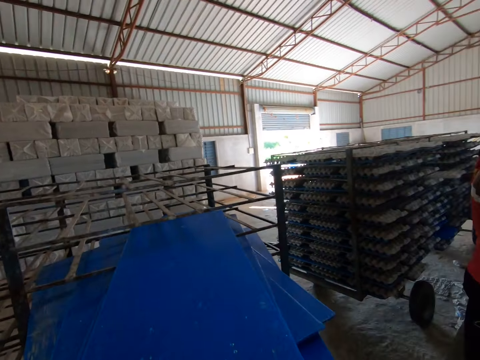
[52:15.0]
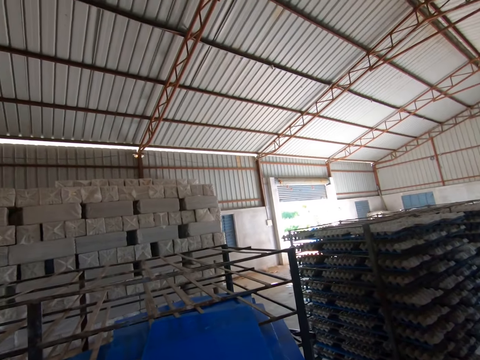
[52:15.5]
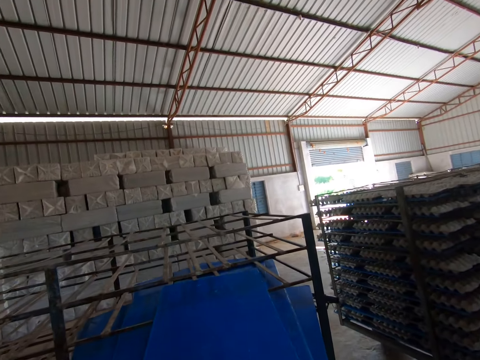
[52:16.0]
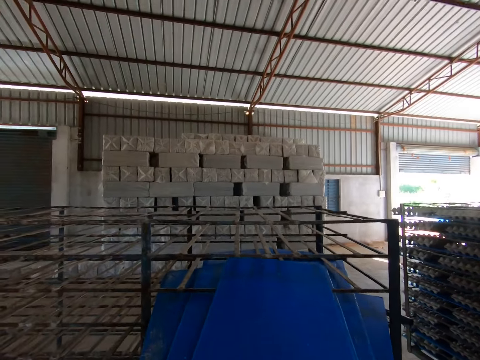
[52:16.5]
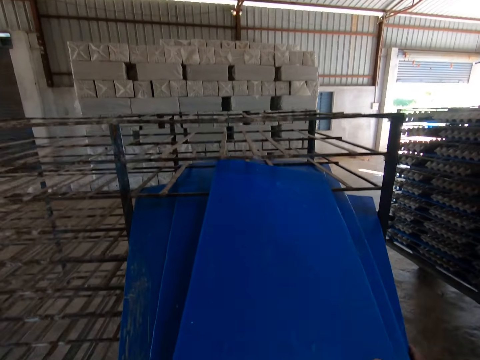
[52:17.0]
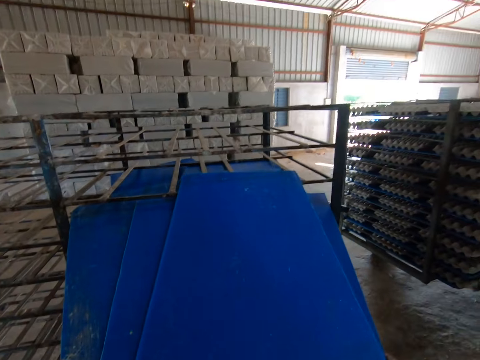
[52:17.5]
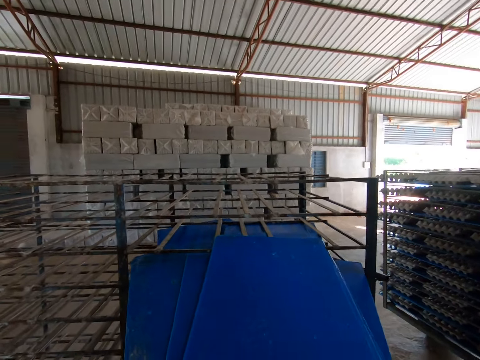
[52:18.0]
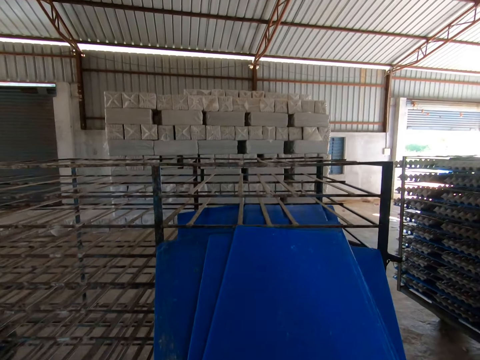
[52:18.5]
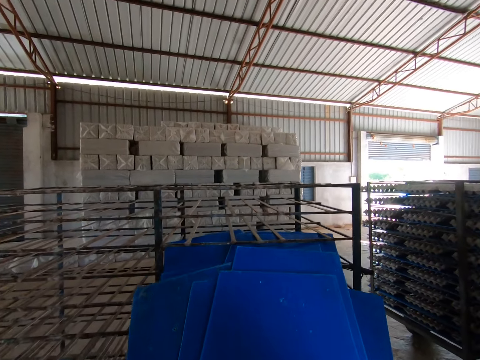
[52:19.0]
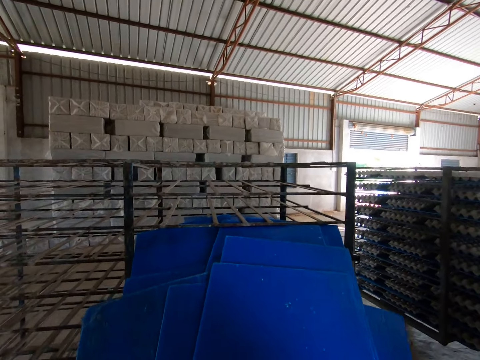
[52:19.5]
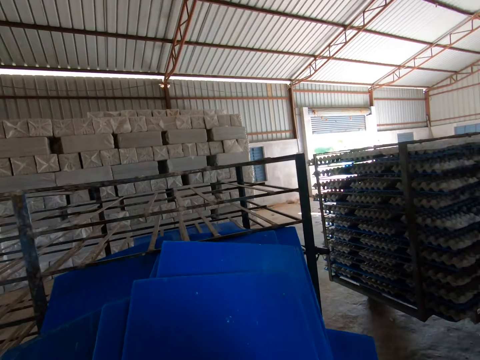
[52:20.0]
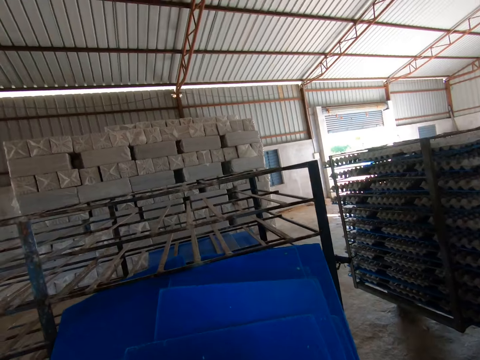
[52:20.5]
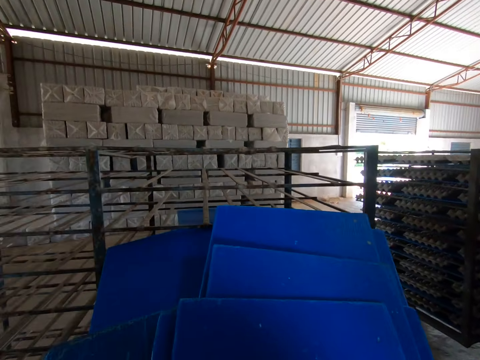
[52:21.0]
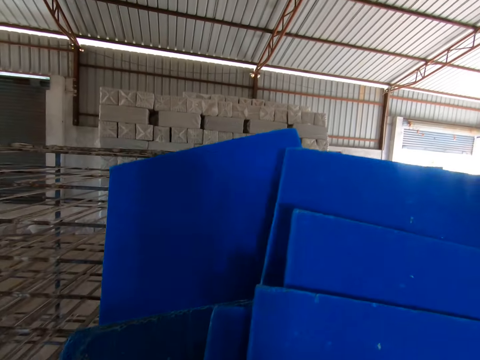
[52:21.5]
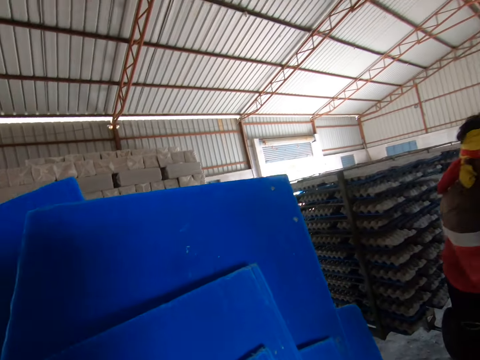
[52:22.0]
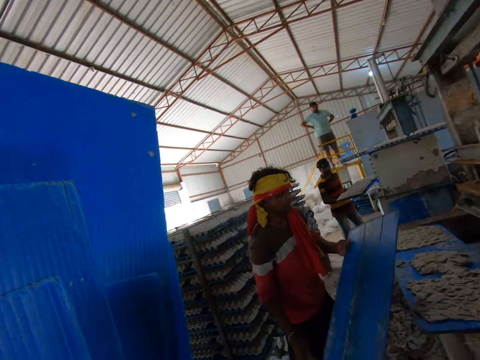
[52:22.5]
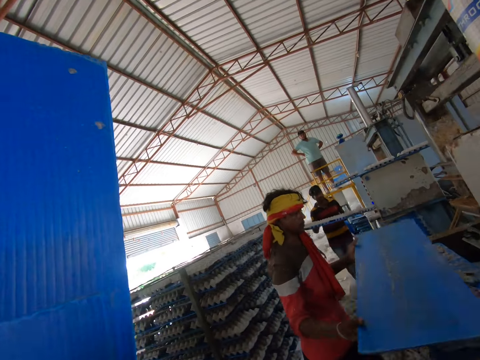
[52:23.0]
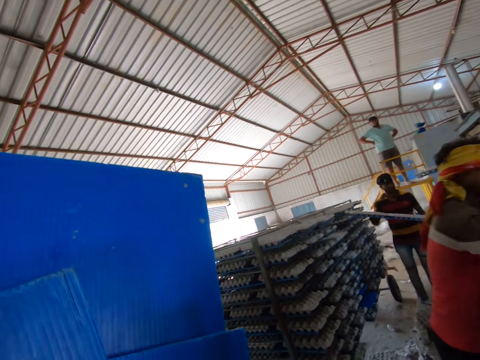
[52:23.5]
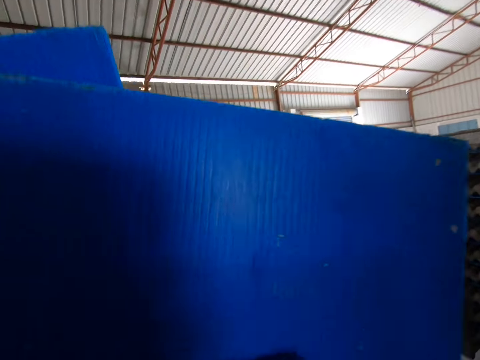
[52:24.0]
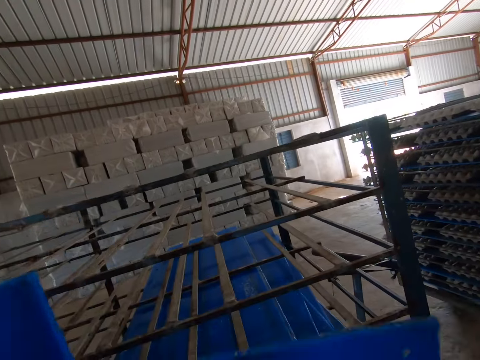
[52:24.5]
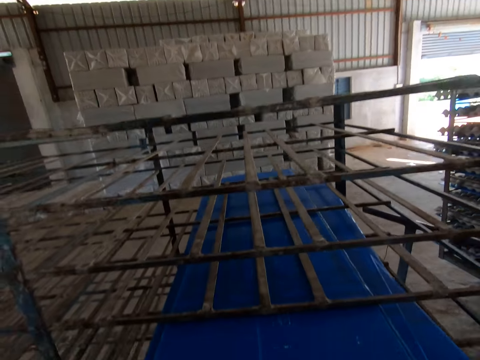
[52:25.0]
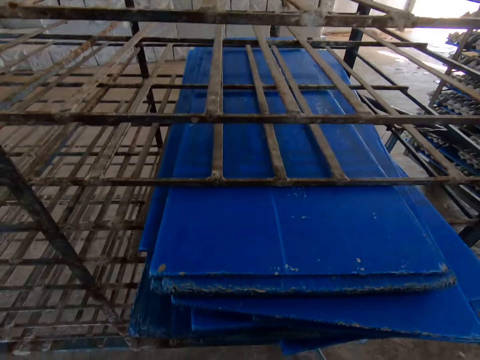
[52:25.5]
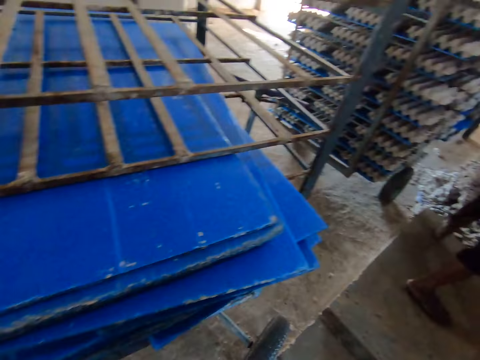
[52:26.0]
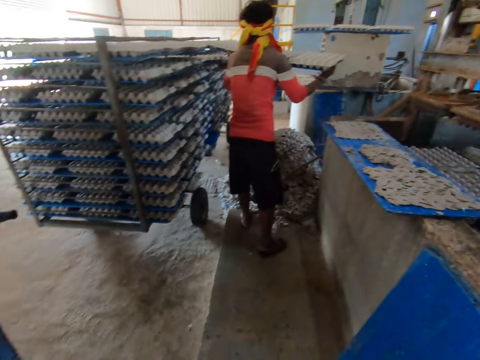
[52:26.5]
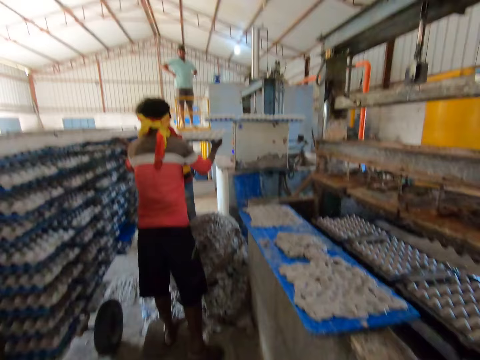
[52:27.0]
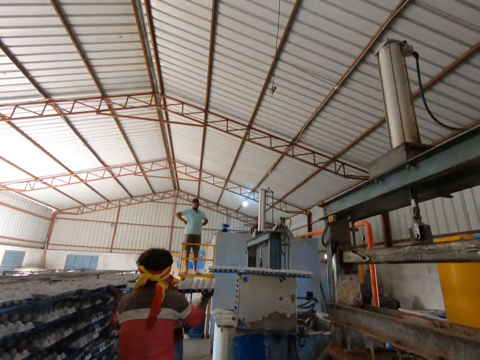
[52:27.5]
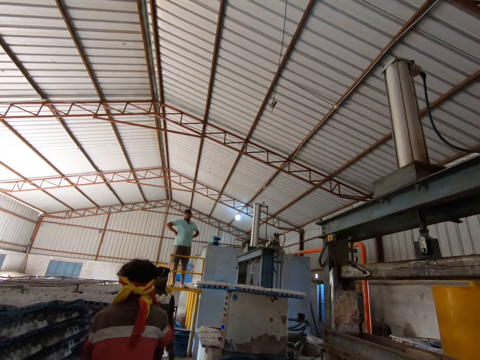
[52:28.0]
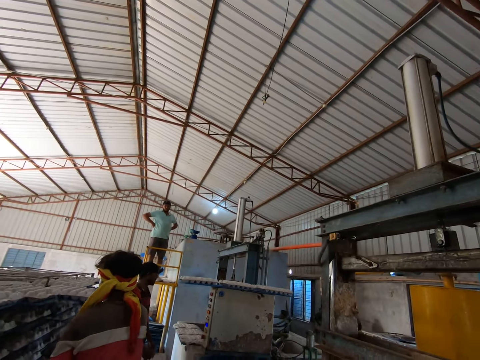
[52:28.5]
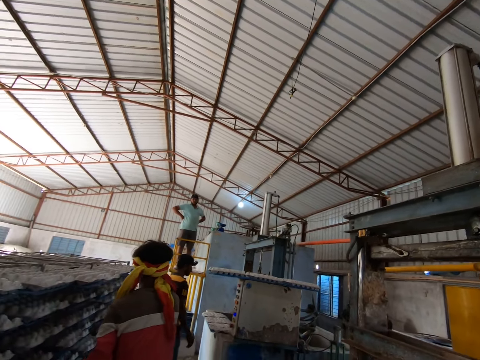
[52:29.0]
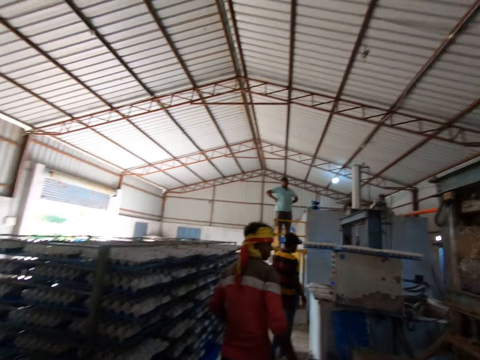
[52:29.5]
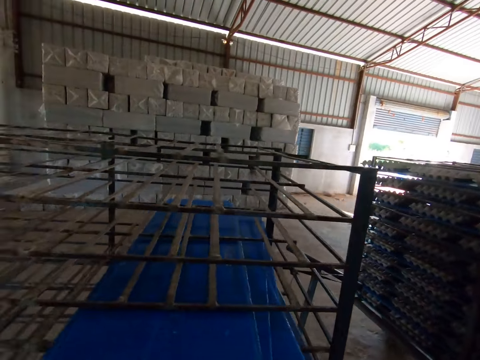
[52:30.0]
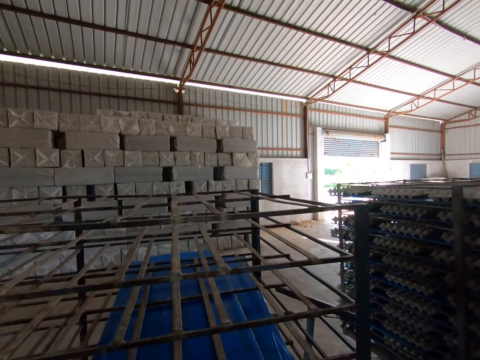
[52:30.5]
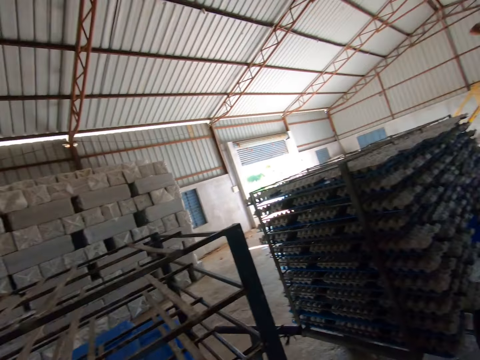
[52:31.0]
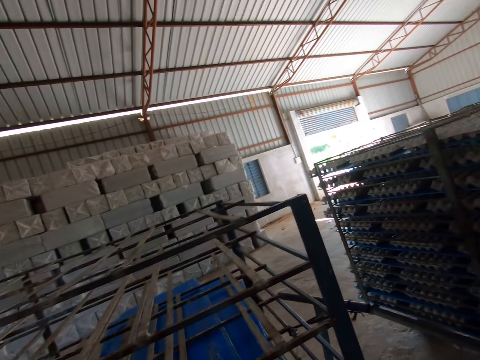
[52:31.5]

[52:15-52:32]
The camera wearer pulls the boards from the rack. A man puts a PVC sheet in the egg tray machine with both hands. Another man puts a PVC sheet on the rack with both hands. A third man converses with the camera wearer. The first man puts the PVC sheet in the rack with both hands. The camera wearer walks around the factory.

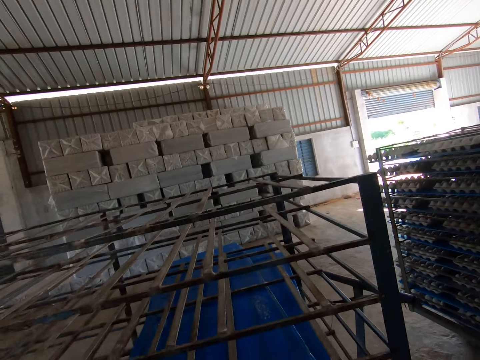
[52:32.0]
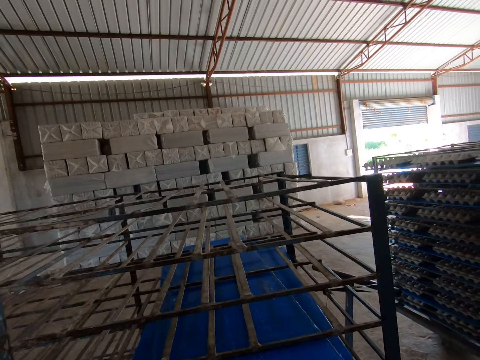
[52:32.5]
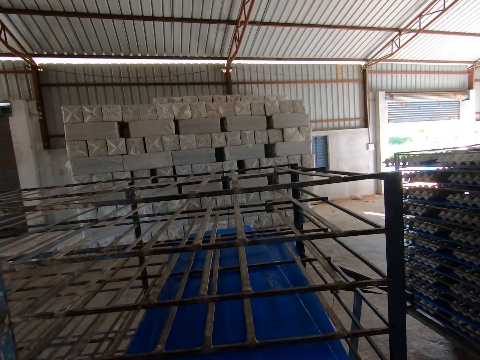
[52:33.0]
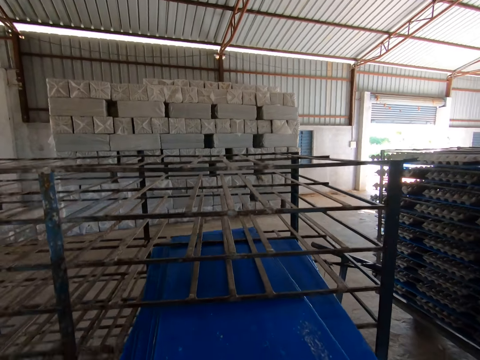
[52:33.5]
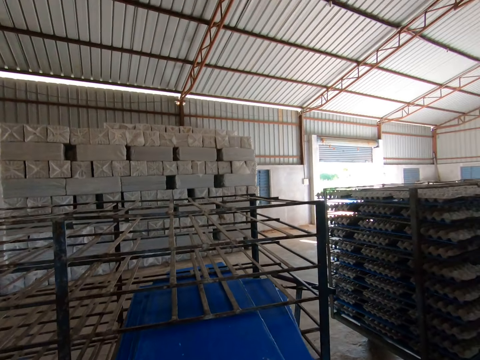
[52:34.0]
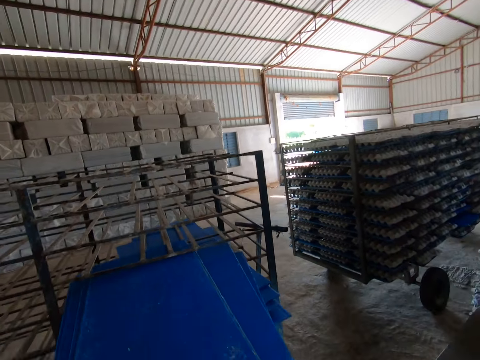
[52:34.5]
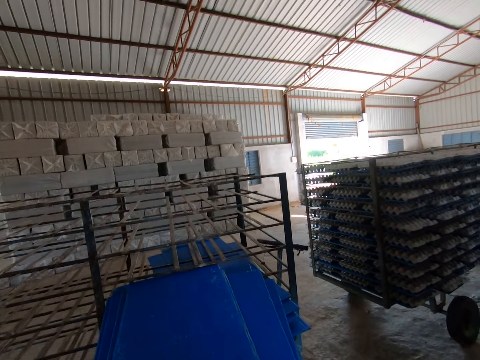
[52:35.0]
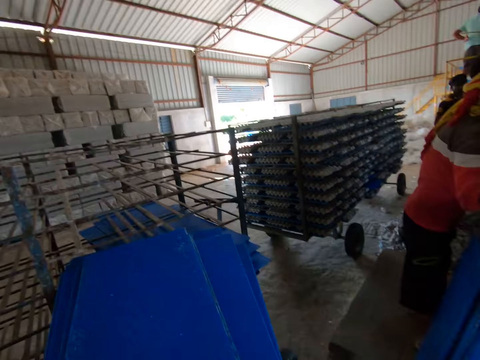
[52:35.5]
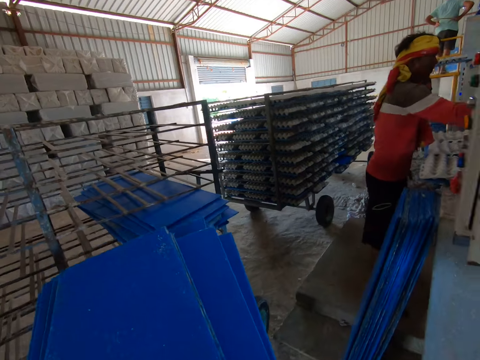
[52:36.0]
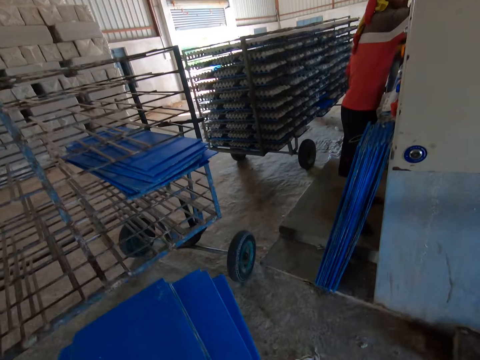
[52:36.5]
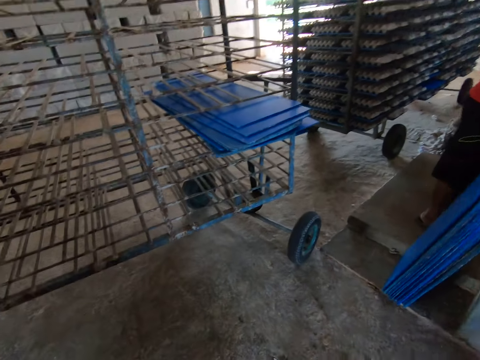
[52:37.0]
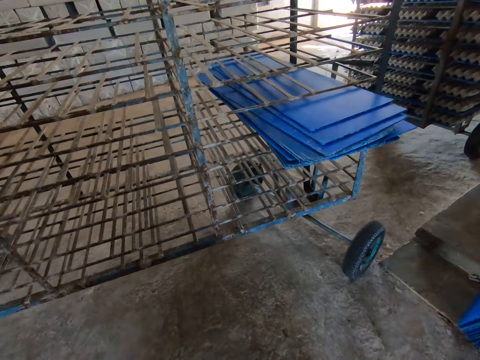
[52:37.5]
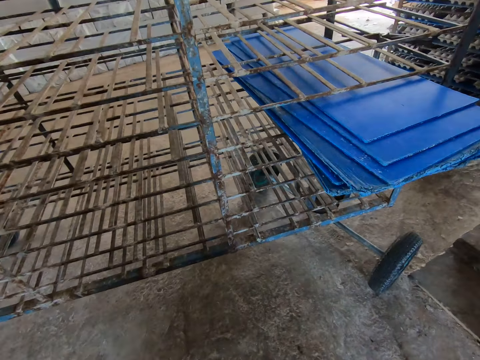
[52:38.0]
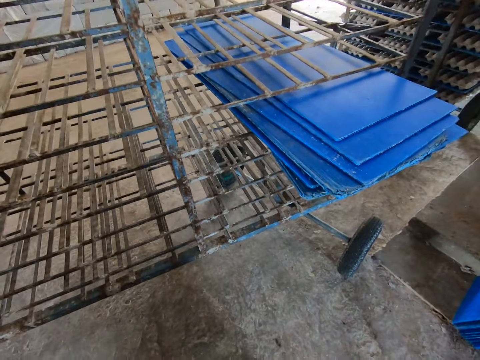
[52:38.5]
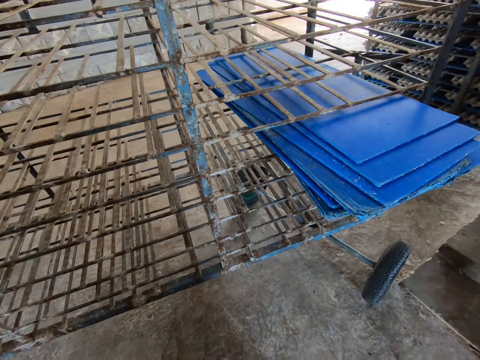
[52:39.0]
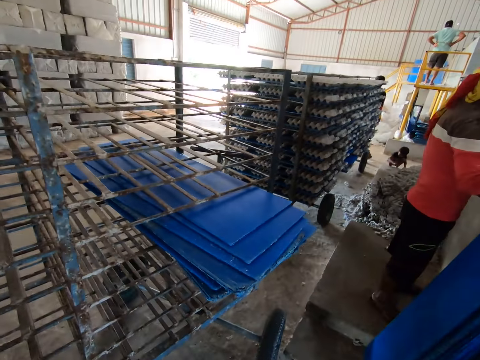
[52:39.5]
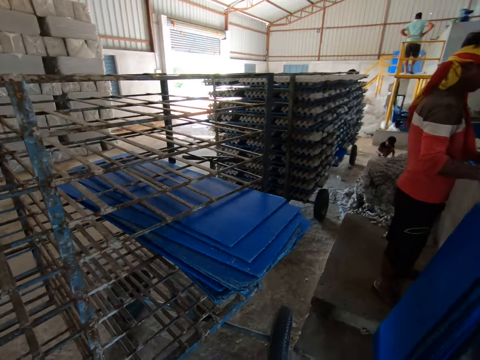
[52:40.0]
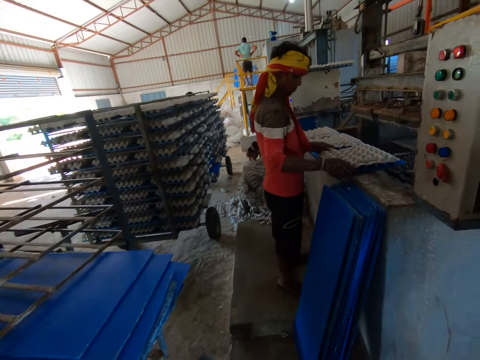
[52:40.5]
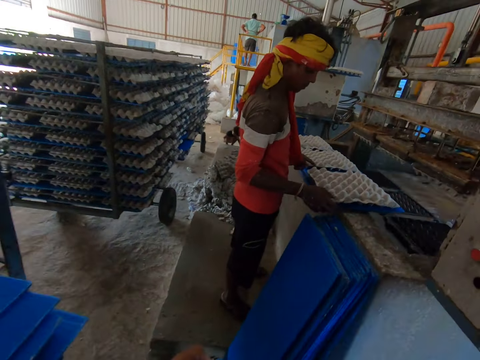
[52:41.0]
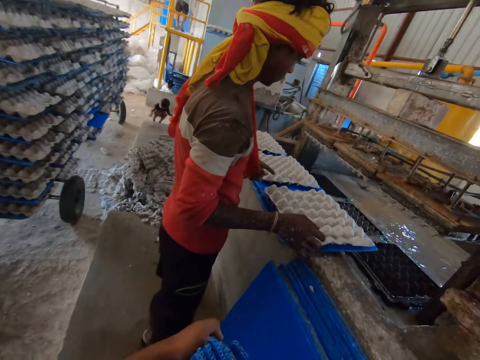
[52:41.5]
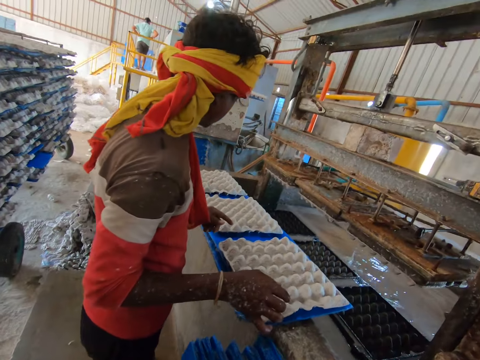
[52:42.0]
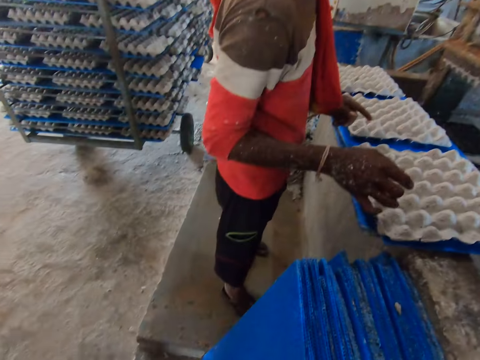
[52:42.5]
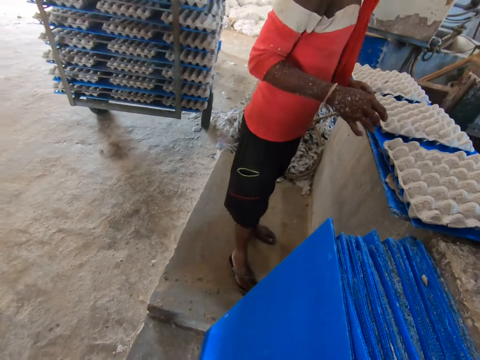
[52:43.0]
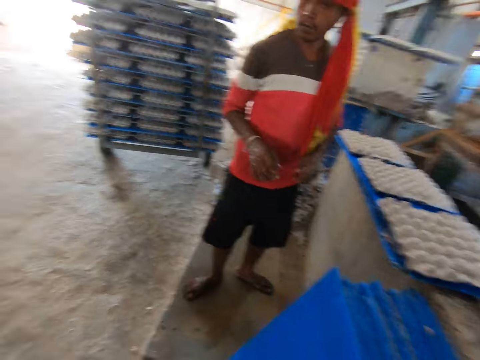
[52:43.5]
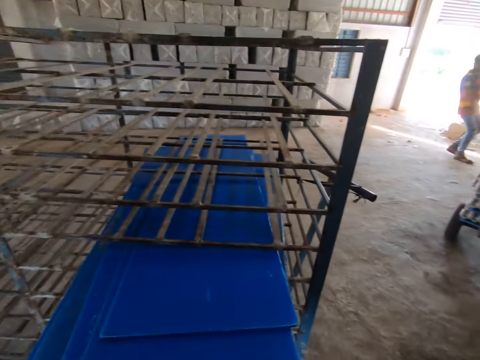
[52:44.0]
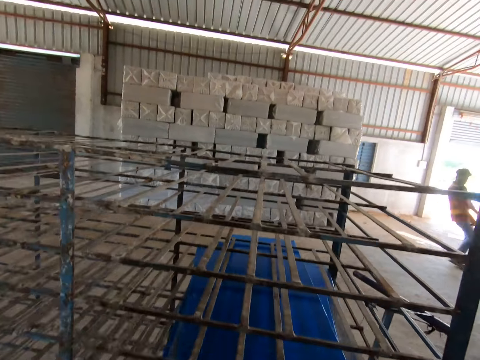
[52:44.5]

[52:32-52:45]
The camera wearer packs PVC sheets from the rack with both hands. They pull the boards from the rack. They stack the PVC sheets on the floor with both hands. They put the boards against the wall.
